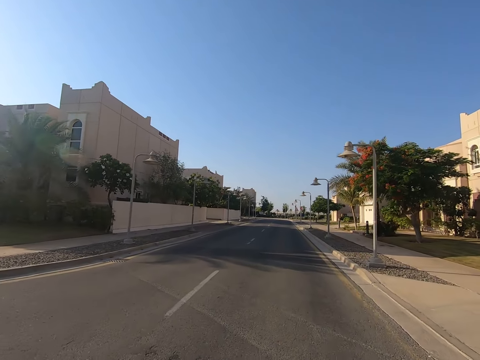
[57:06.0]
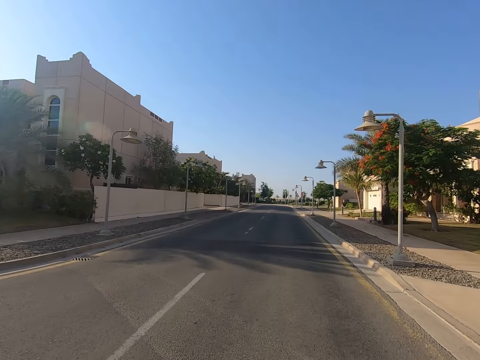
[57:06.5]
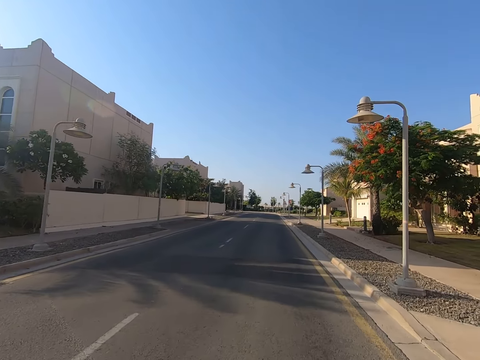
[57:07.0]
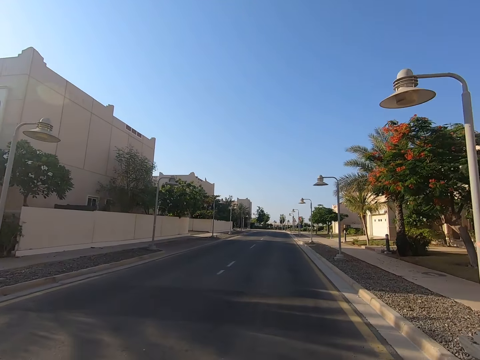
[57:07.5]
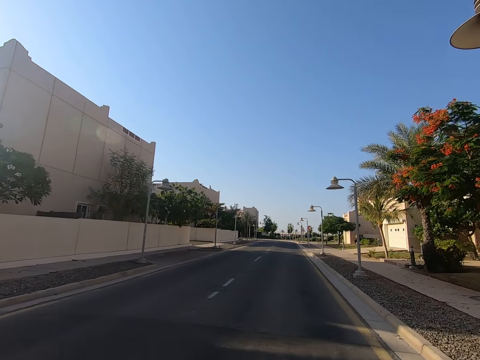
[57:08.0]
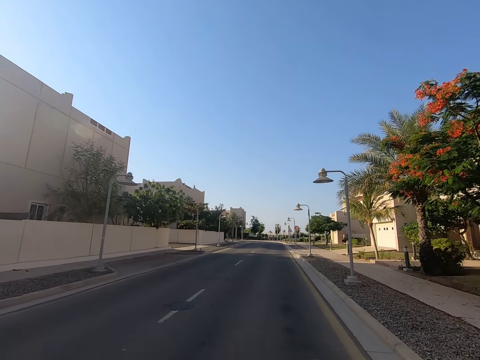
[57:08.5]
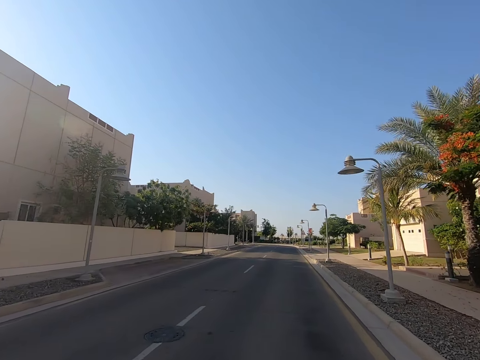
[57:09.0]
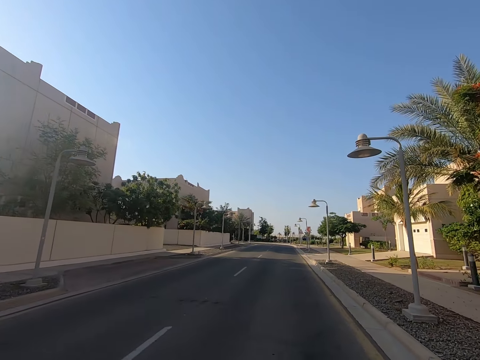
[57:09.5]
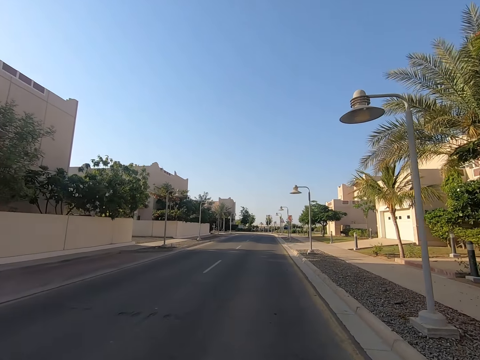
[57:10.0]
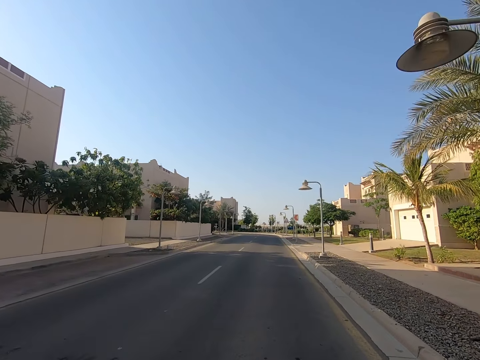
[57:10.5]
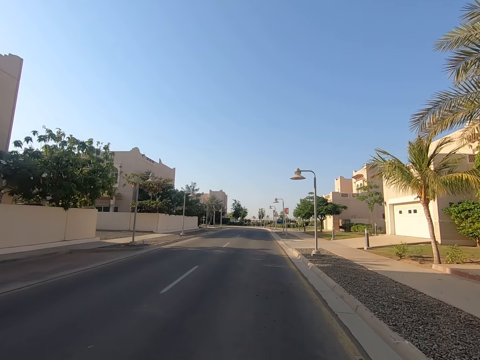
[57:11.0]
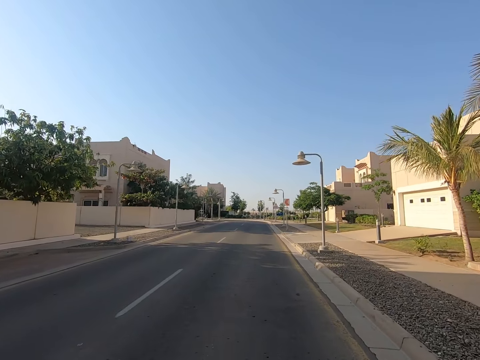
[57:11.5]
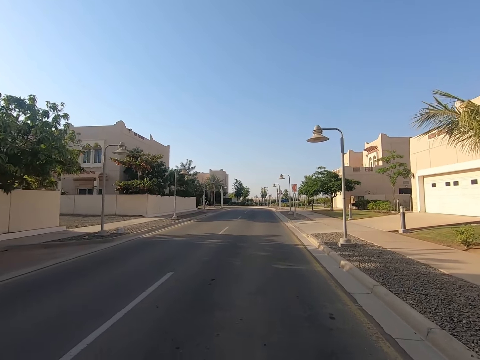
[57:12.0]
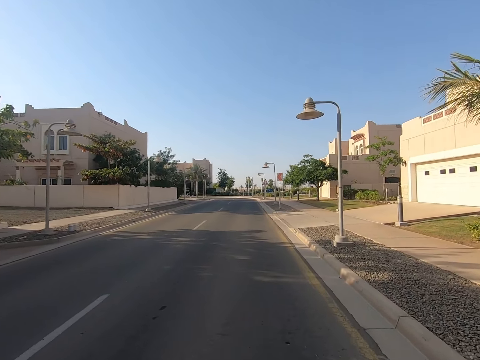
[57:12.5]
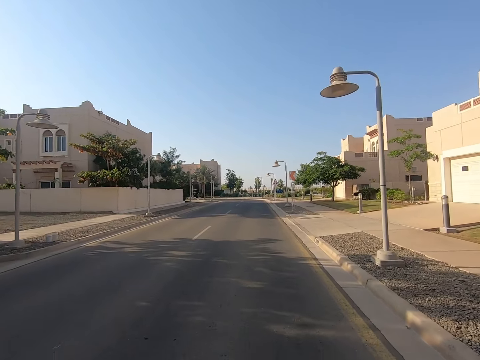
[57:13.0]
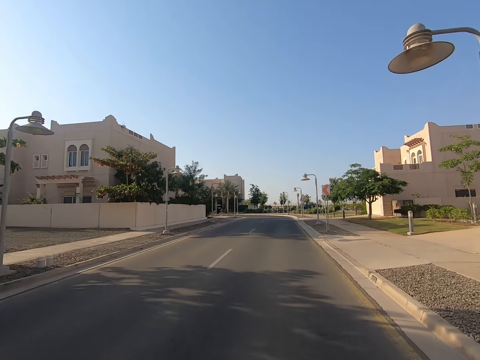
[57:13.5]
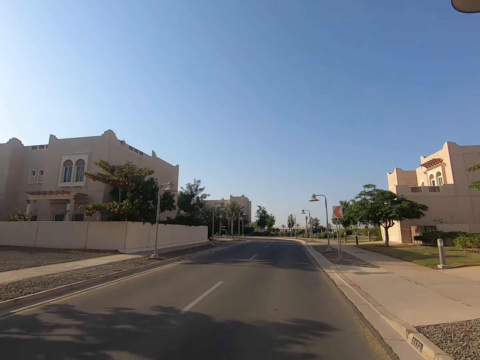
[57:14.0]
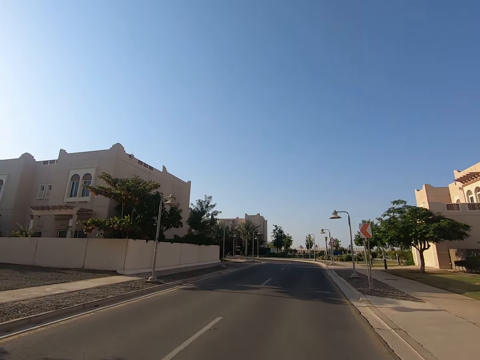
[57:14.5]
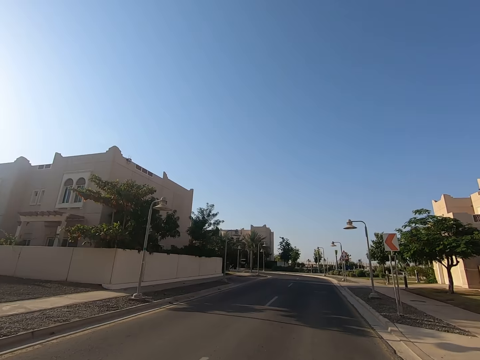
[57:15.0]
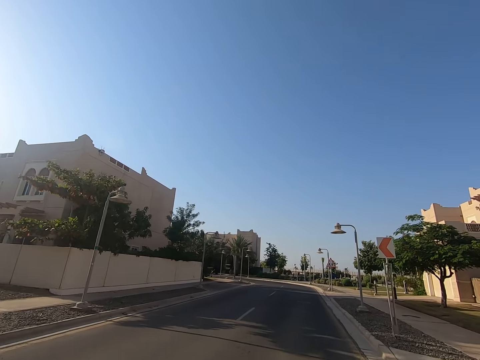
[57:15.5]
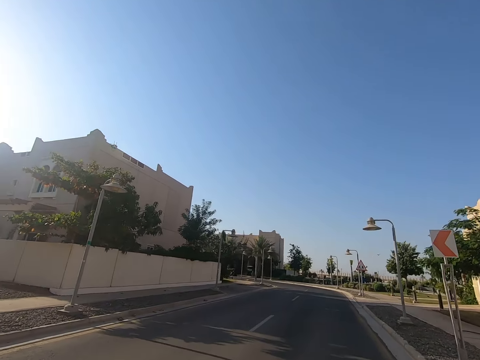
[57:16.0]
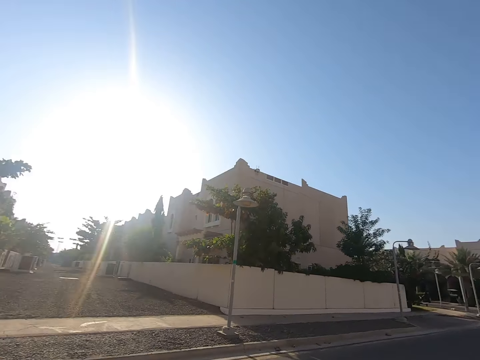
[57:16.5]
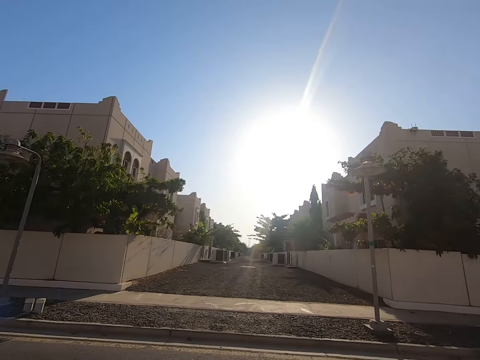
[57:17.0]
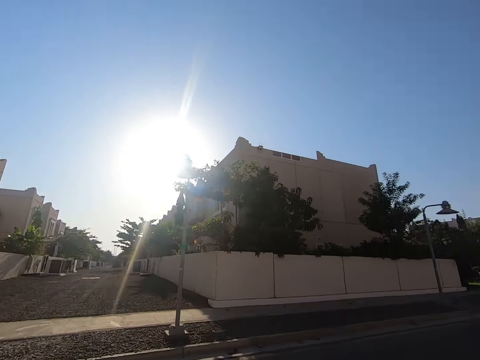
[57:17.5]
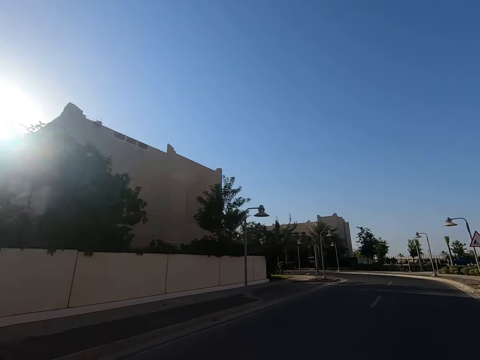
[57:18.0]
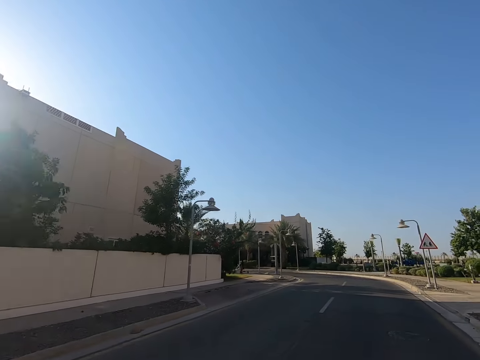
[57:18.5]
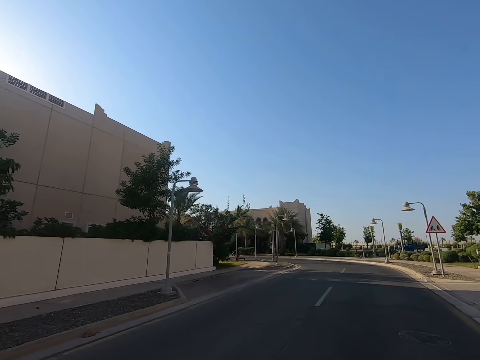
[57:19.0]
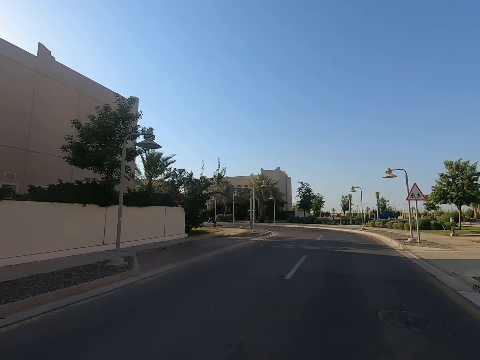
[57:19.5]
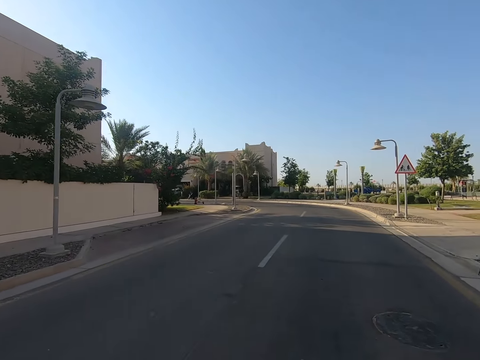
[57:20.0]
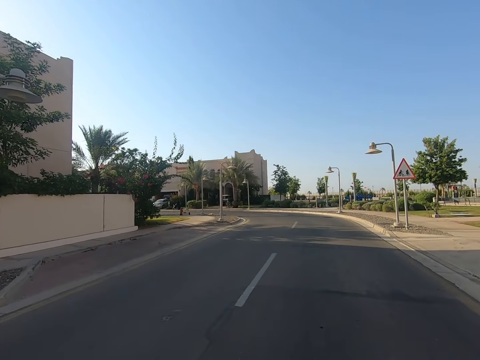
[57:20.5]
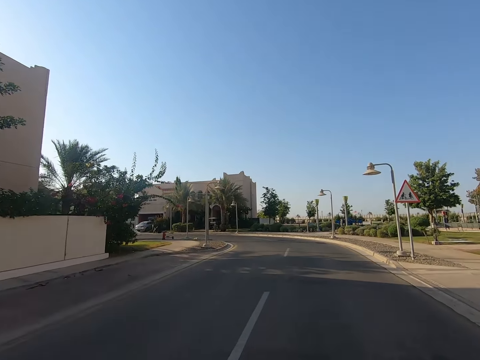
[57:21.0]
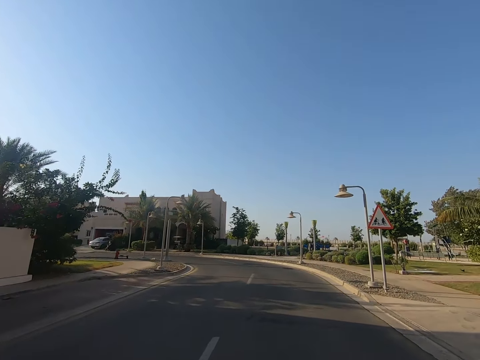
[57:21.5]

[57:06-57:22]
The camera wearer drives the vehicle on the road. They look at the streetlights. They look at the sign post on the road. They look at the road on the left. They ride a bicycle on the road.

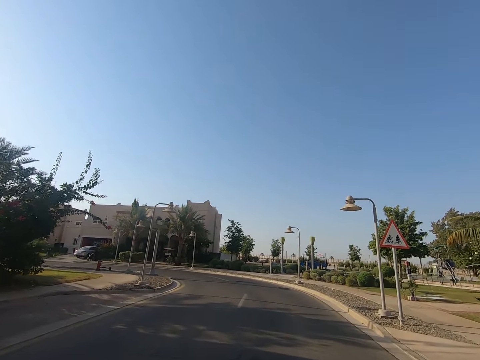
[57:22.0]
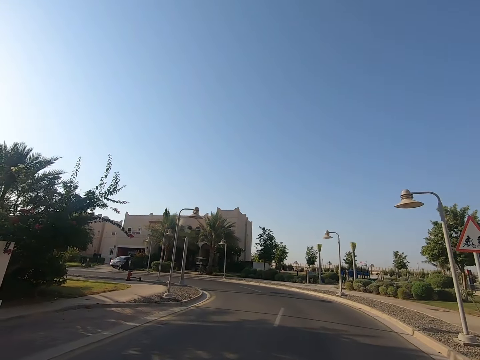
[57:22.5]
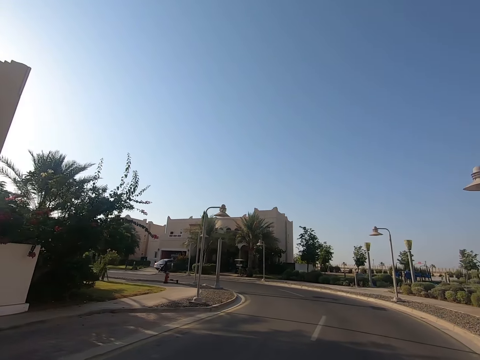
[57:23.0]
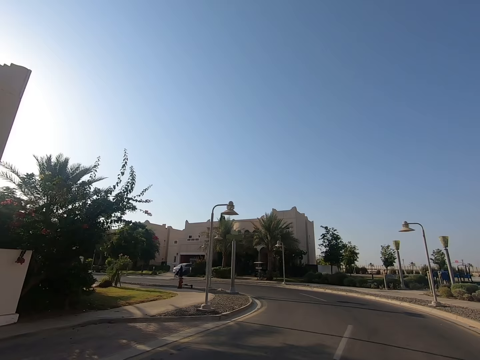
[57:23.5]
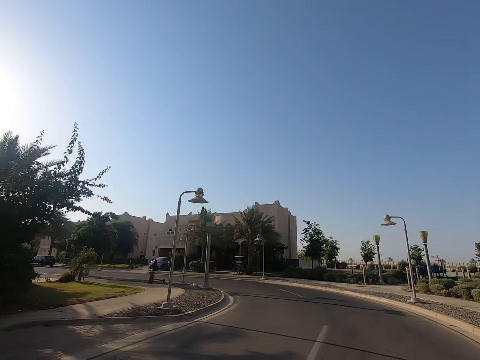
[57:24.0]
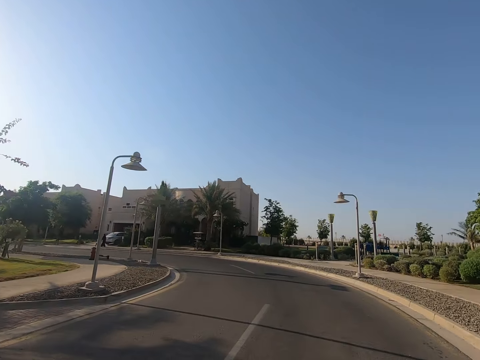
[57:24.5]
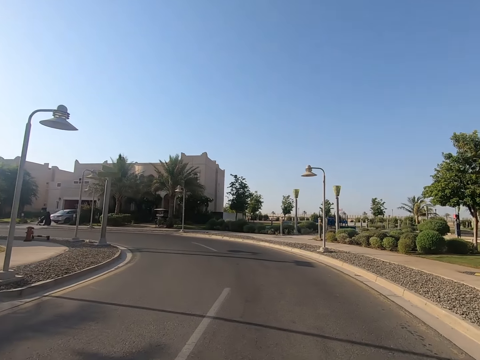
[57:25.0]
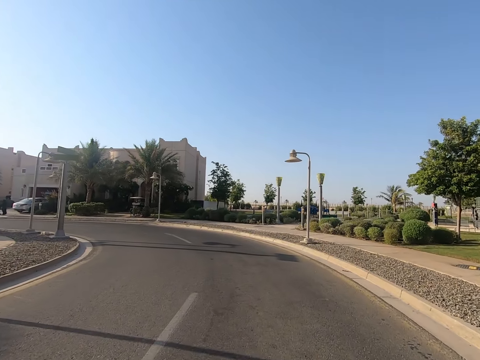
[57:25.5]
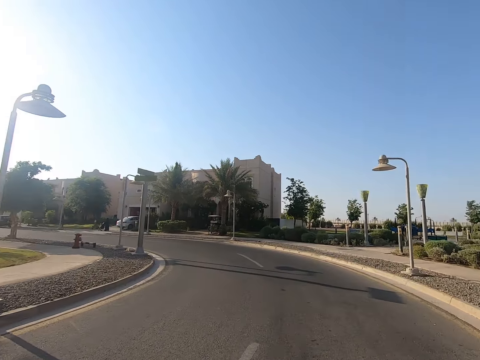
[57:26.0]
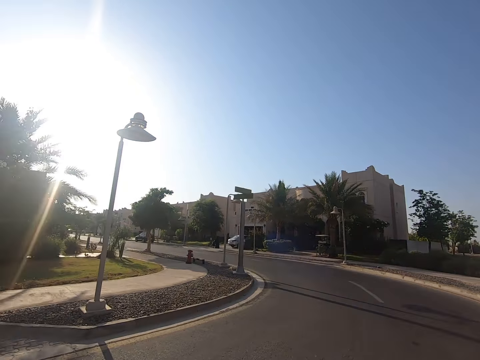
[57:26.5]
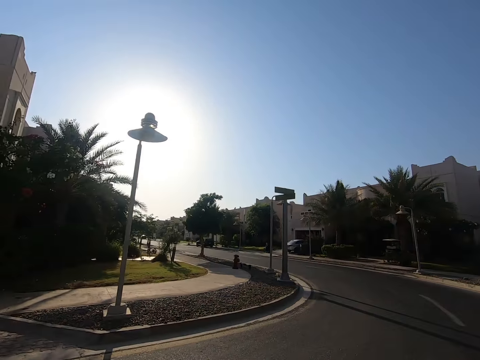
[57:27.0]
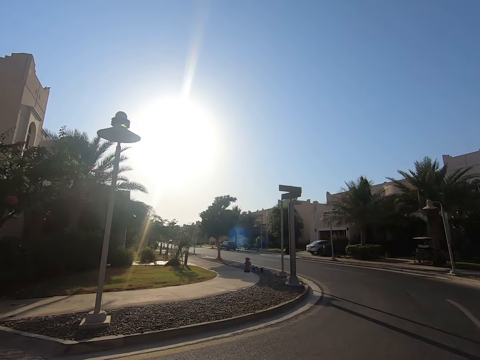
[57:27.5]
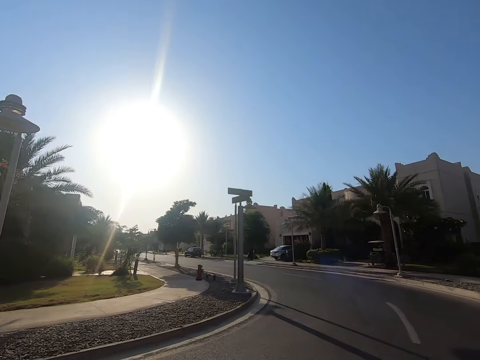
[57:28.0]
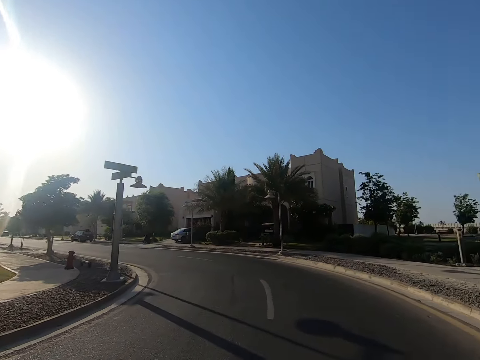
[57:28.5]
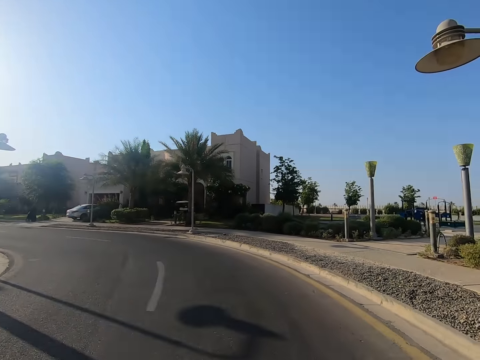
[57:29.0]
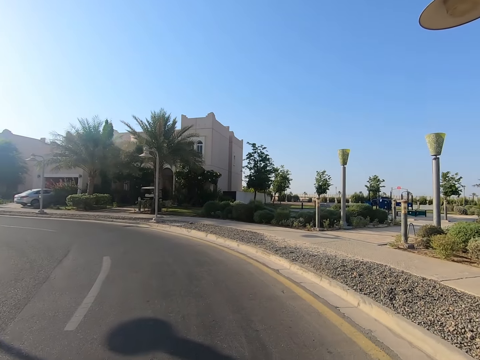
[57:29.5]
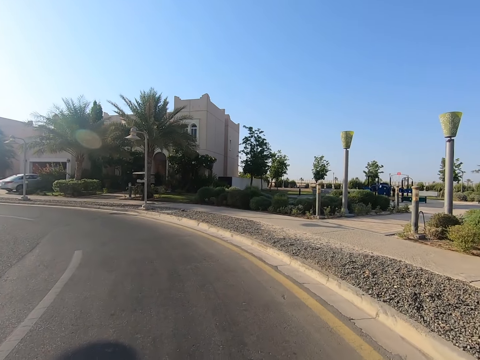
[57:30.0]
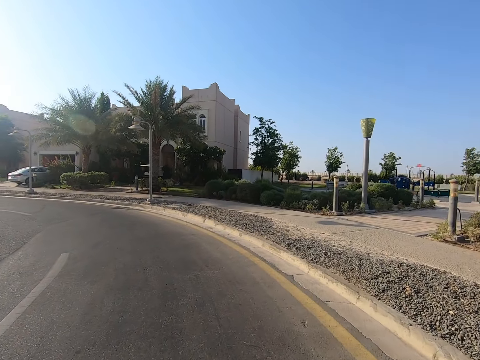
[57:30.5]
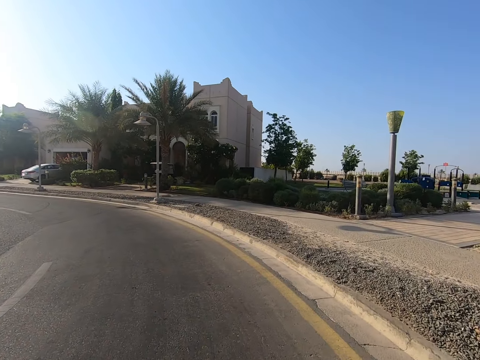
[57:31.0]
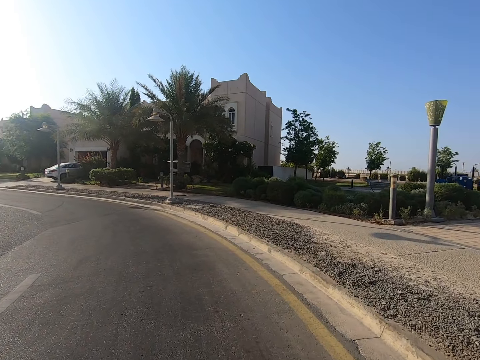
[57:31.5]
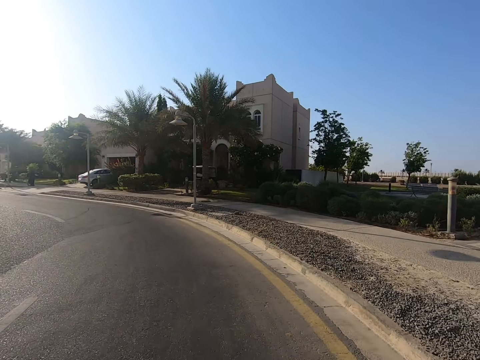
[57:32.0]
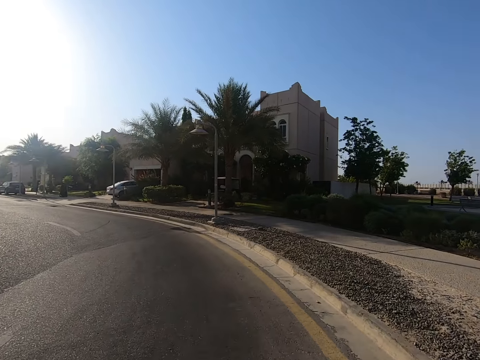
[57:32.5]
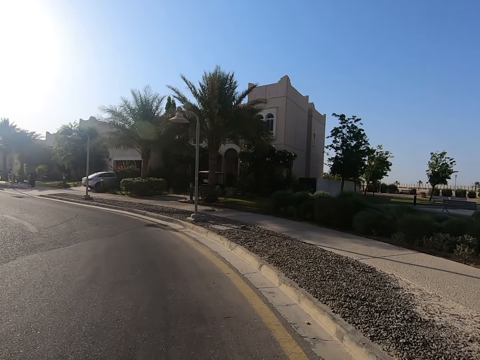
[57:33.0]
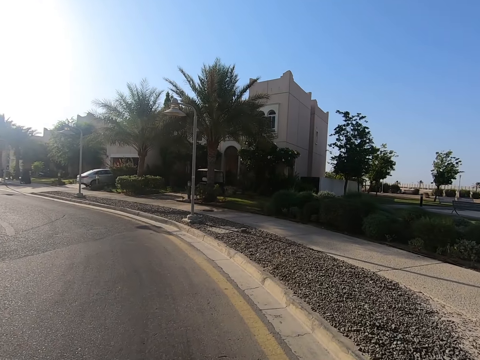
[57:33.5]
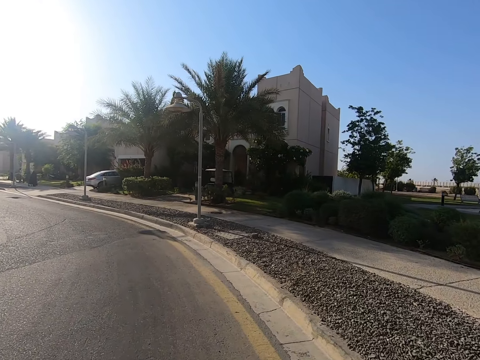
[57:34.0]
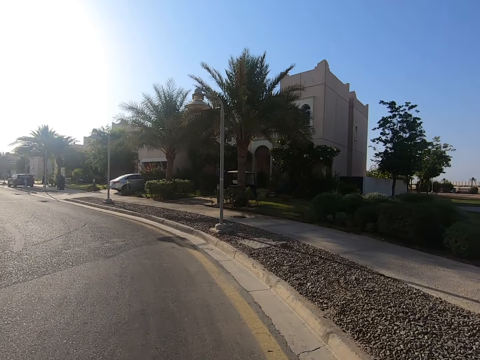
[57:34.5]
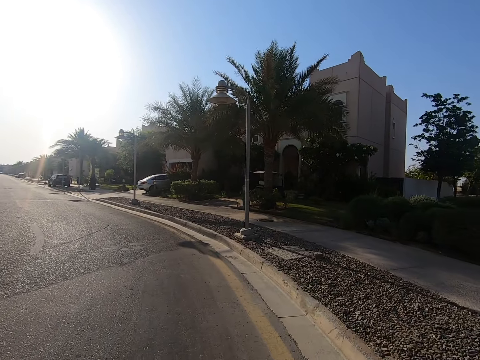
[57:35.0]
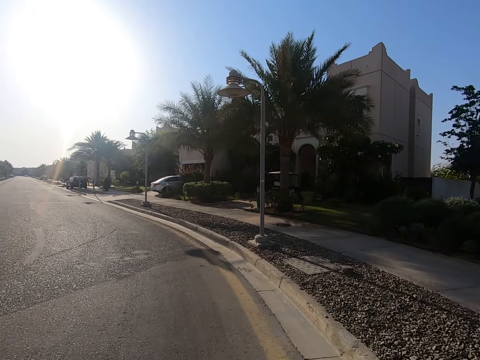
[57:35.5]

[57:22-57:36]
The camera wearer looks at the sign post on the road. They look at the left side. They look at the pathway.
